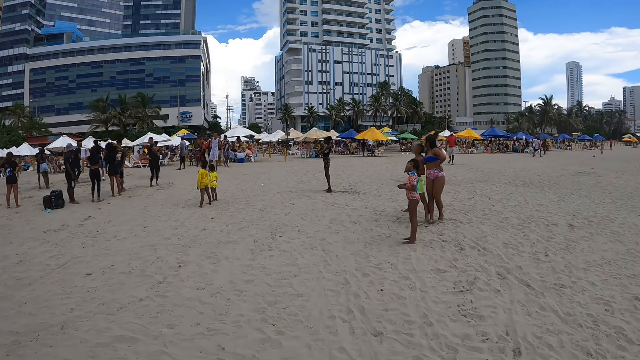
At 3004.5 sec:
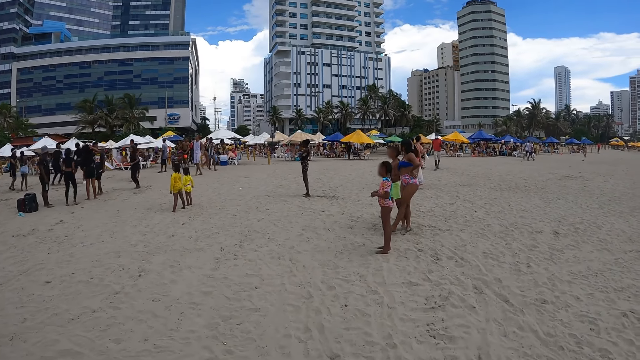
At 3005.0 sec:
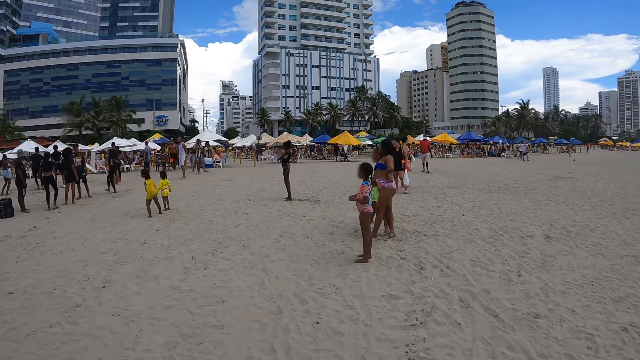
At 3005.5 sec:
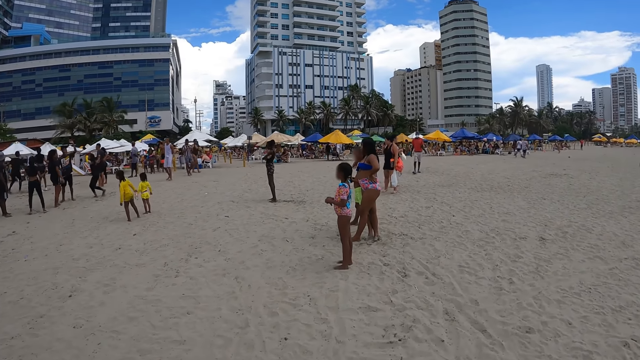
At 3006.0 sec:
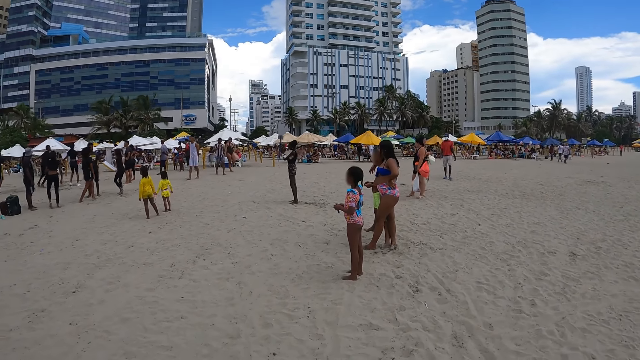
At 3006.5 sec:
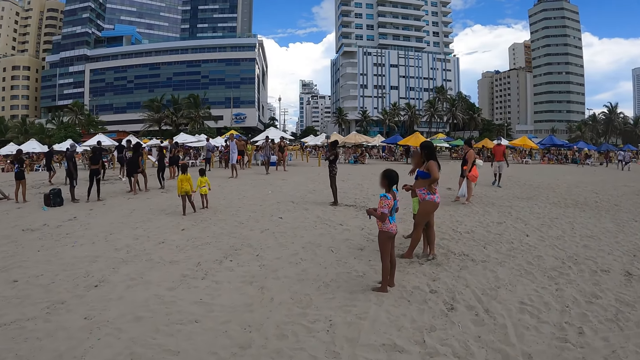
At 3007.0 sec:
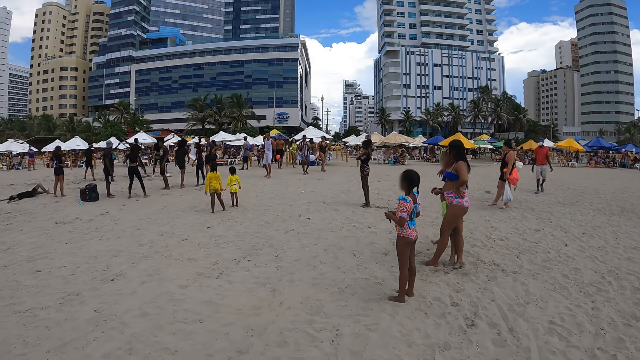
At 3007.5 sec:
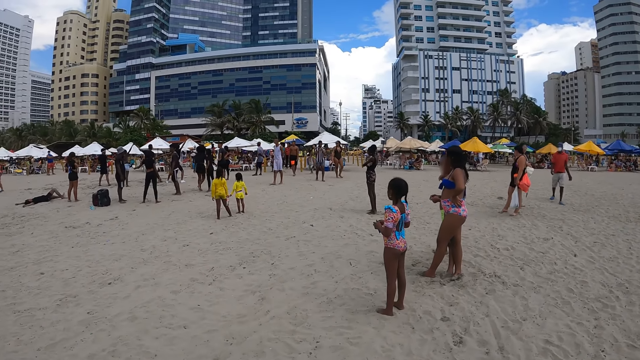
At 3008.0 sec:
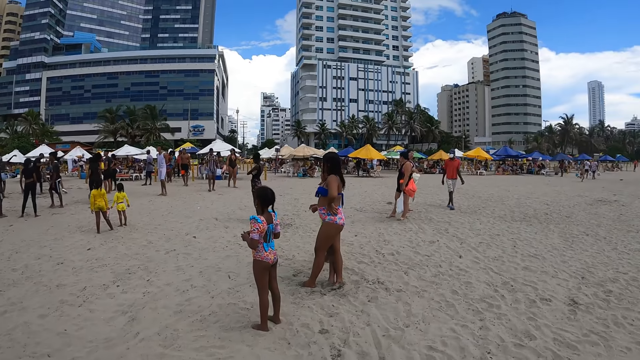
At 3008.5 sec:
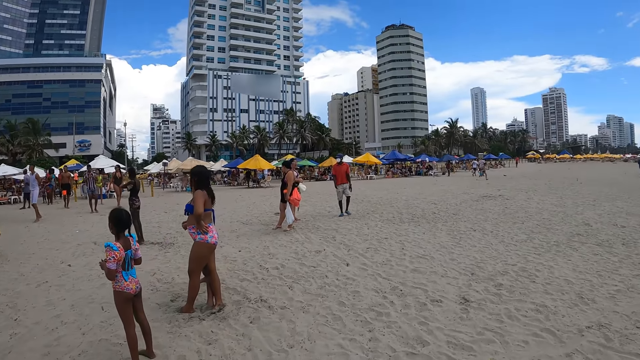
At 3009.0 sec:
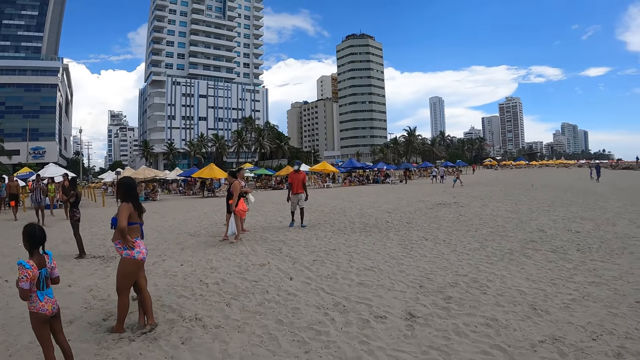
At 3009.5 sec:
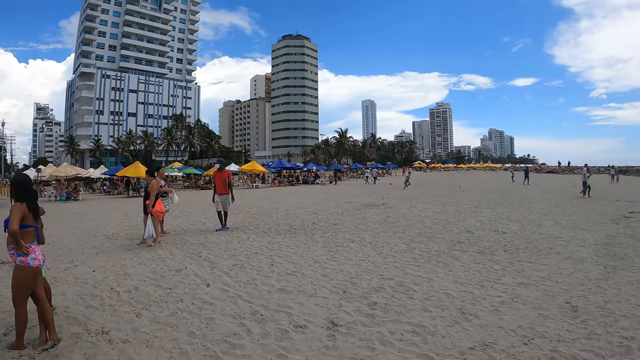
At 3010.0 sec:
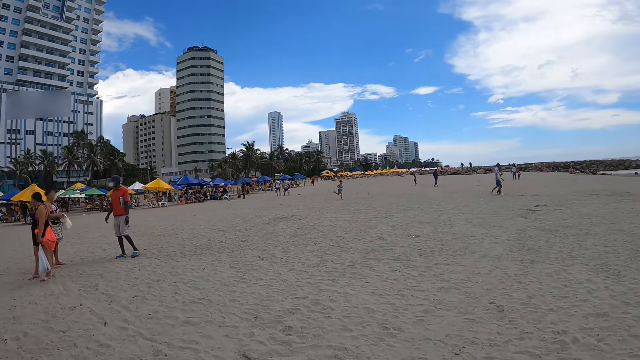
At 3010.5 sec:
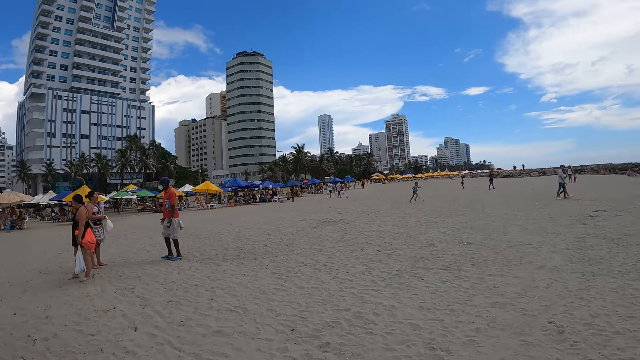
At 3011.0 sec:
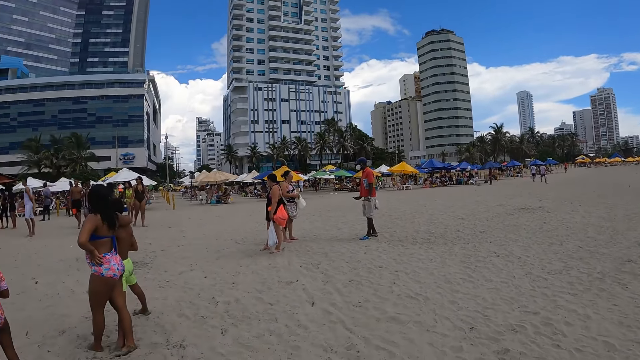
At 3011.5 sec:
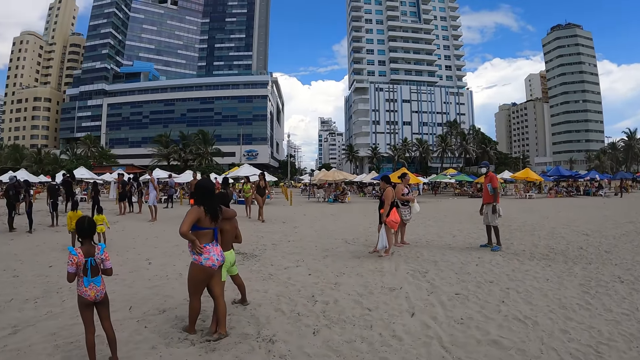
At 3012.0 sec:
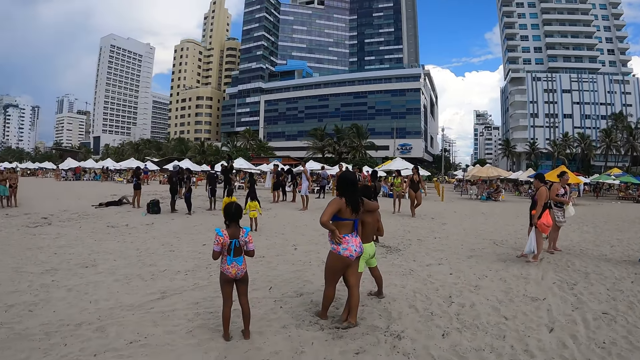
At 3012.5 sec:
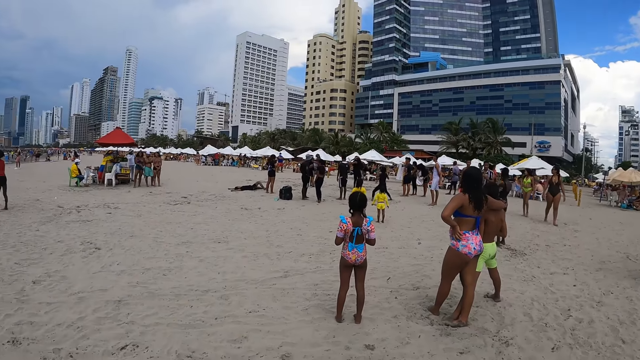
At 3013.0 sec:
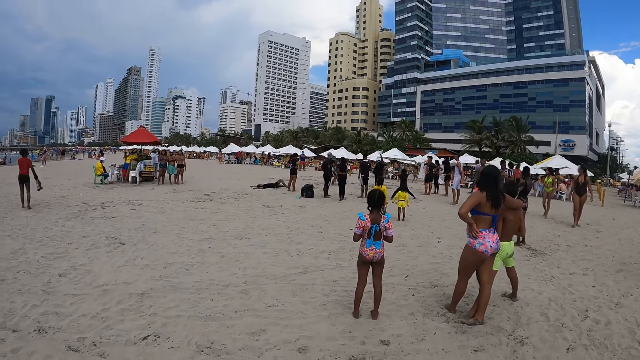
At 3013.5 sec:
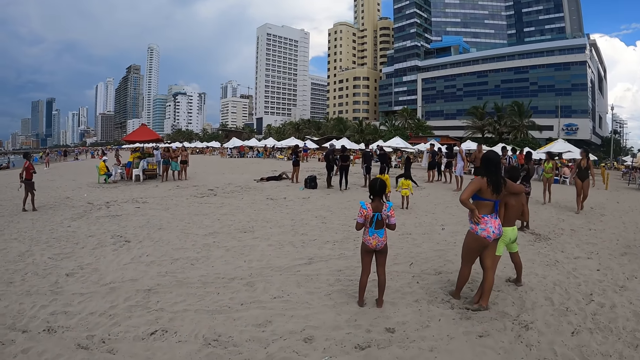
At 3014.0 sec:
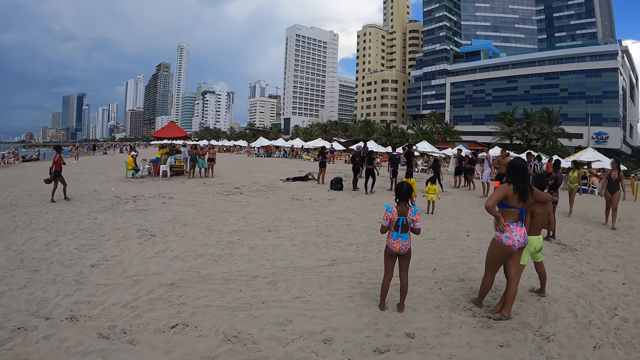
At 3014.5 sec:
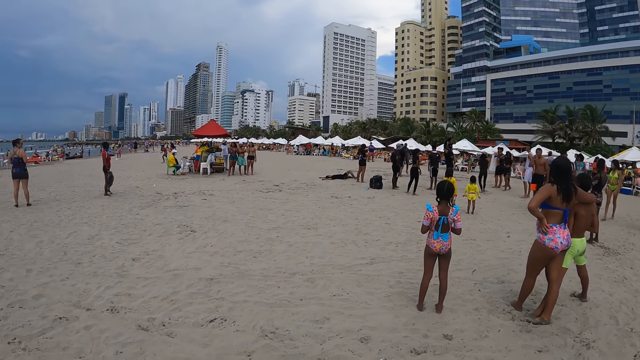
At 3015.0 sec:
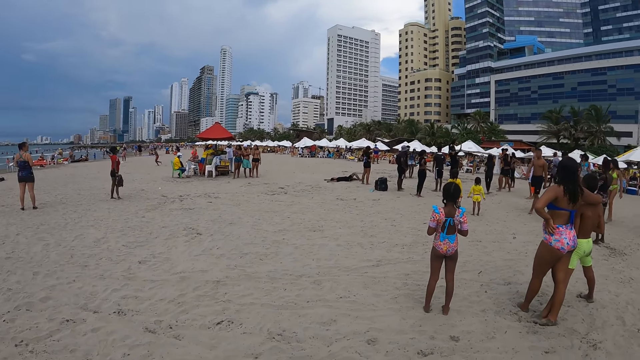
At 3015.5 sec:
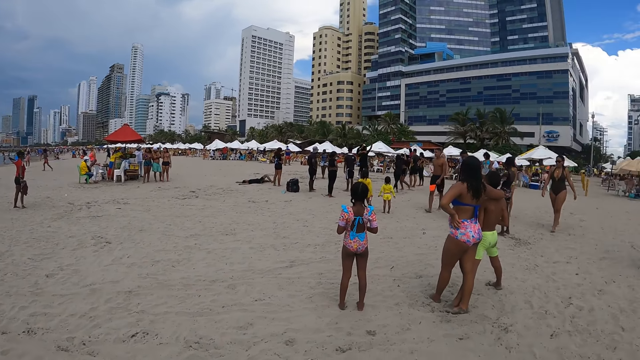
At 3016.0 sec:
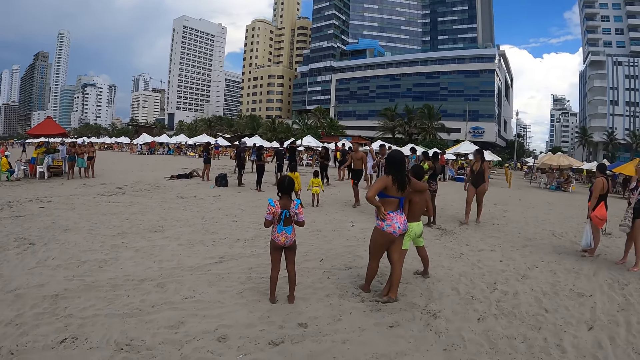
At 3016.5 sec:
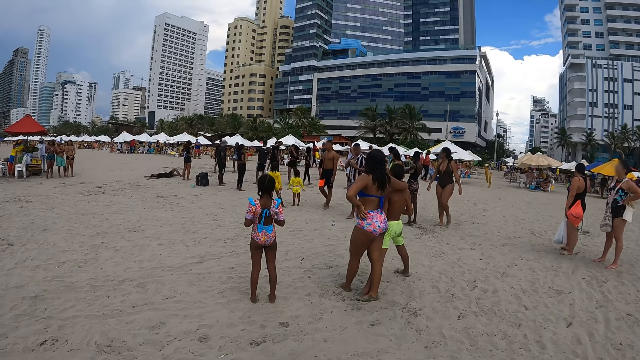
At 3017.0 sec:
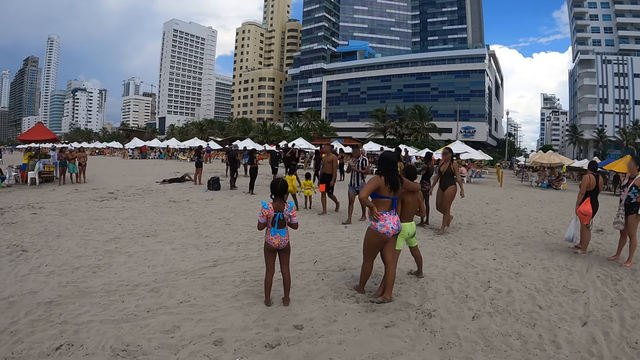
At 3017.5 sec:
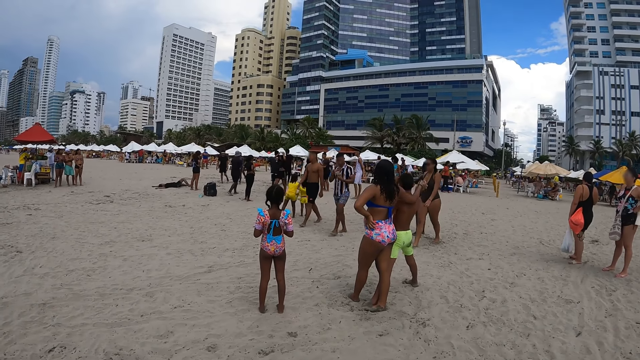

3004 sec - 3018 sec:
A lady stands at the beach with a child and another child. The camera wearer moves around the beach. They stand on the beach. They look around the beach.

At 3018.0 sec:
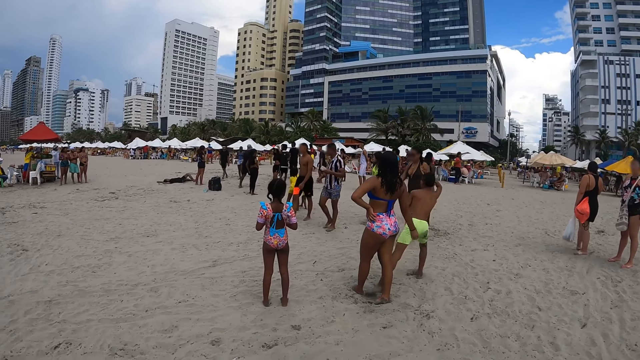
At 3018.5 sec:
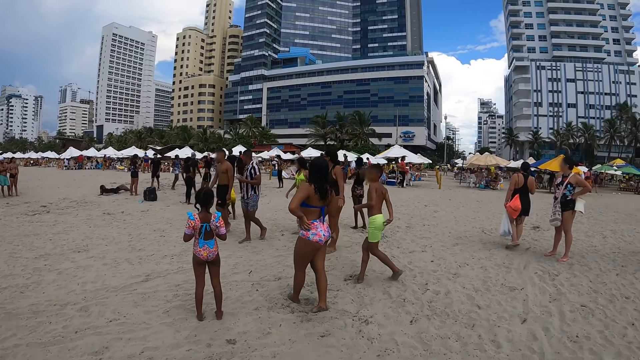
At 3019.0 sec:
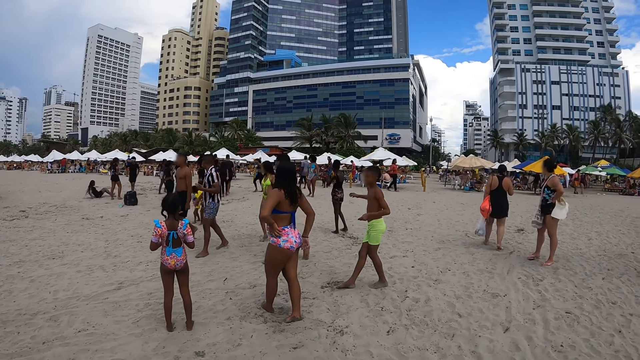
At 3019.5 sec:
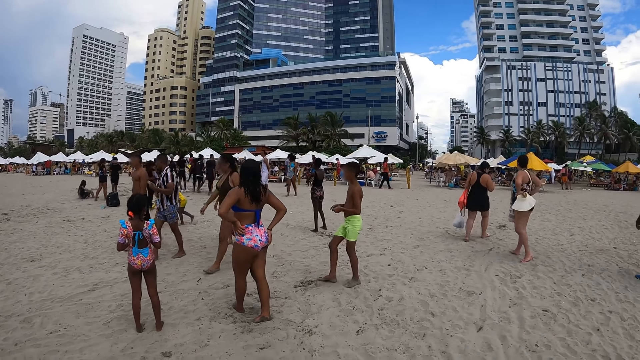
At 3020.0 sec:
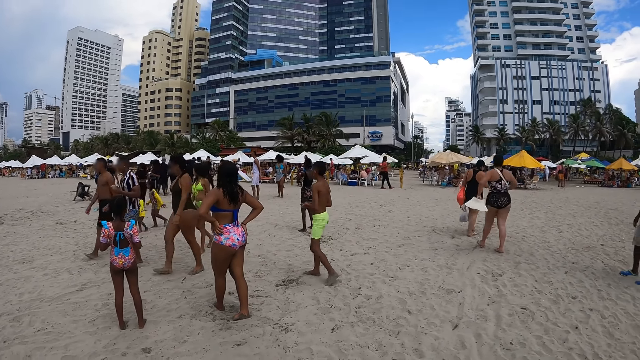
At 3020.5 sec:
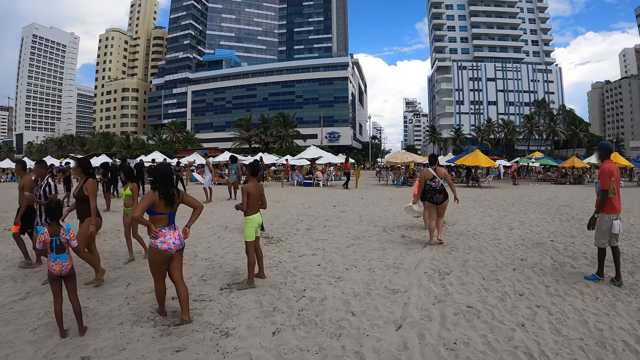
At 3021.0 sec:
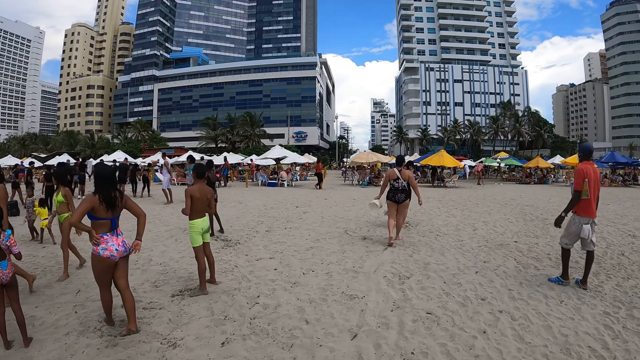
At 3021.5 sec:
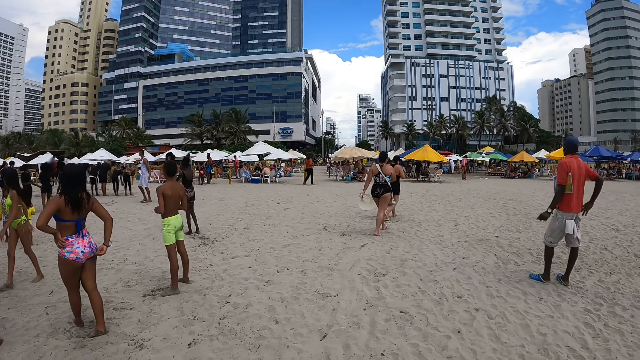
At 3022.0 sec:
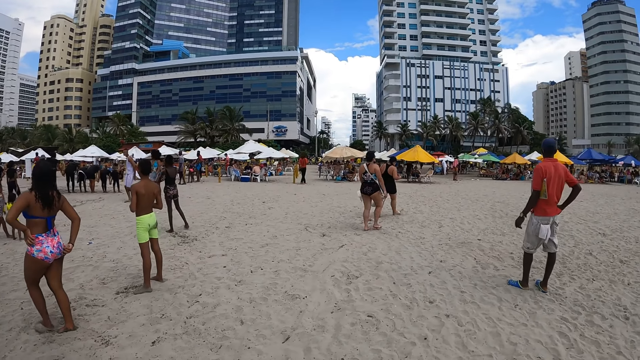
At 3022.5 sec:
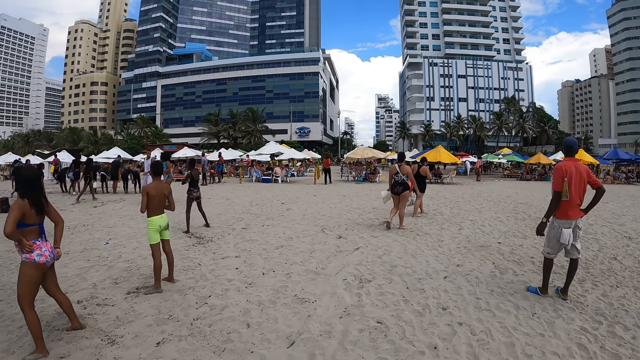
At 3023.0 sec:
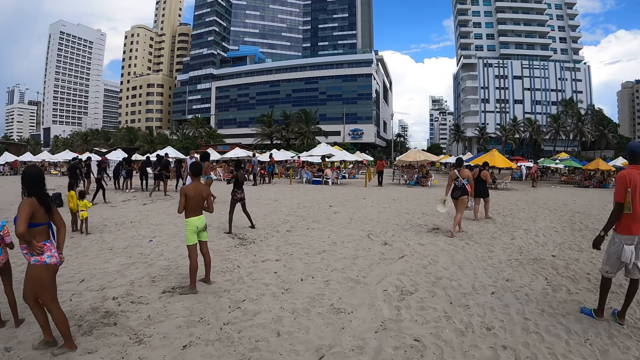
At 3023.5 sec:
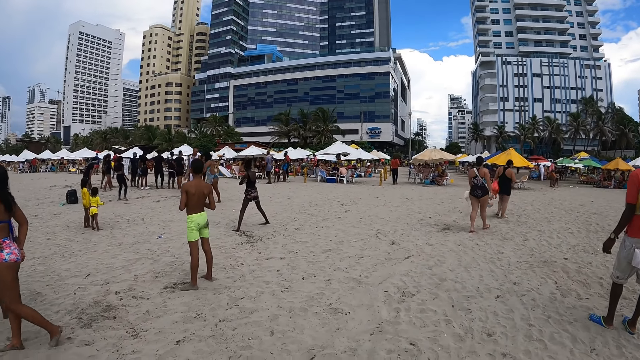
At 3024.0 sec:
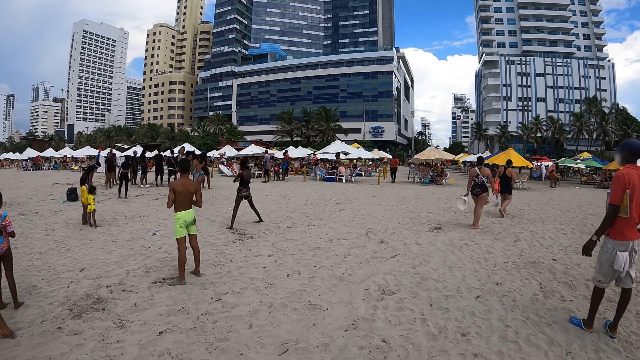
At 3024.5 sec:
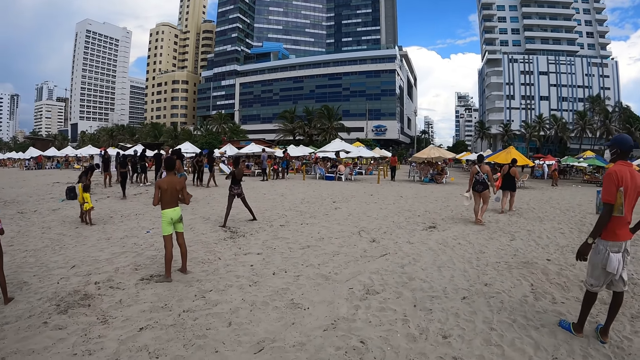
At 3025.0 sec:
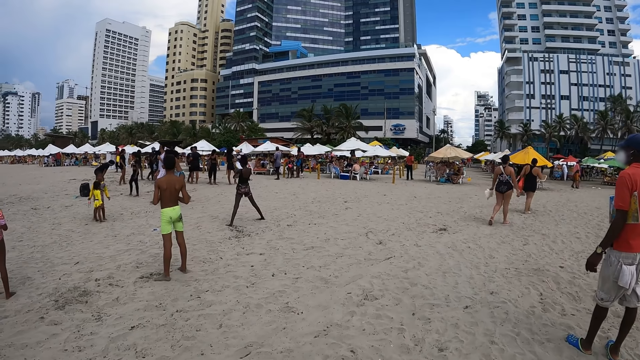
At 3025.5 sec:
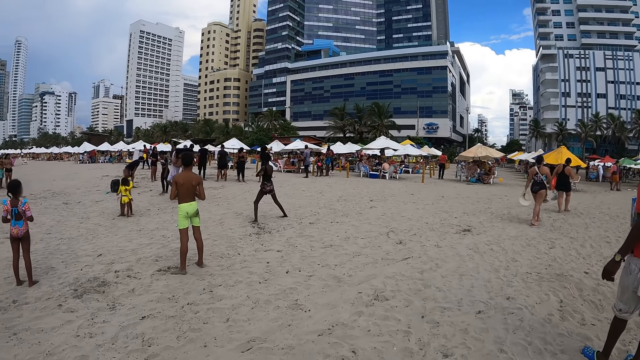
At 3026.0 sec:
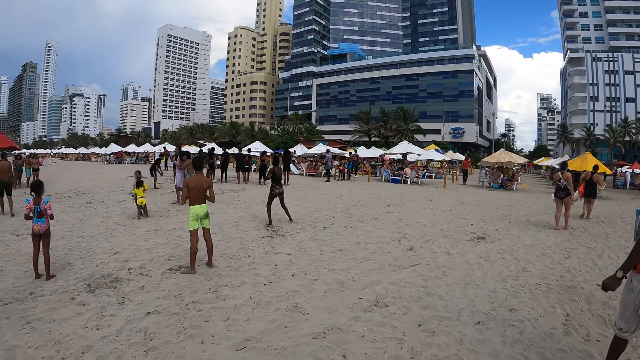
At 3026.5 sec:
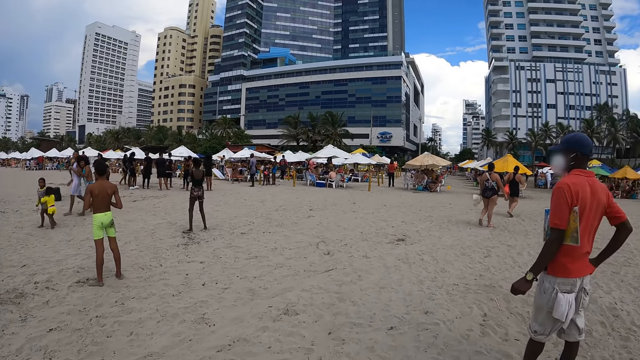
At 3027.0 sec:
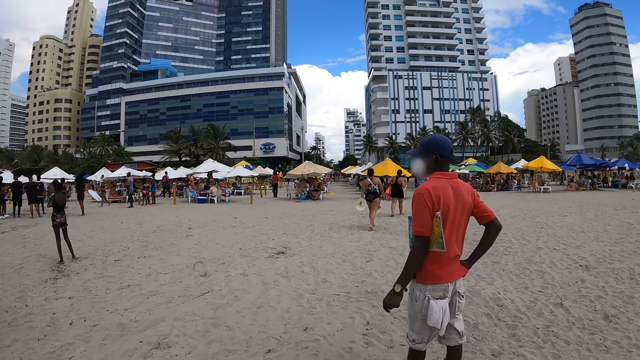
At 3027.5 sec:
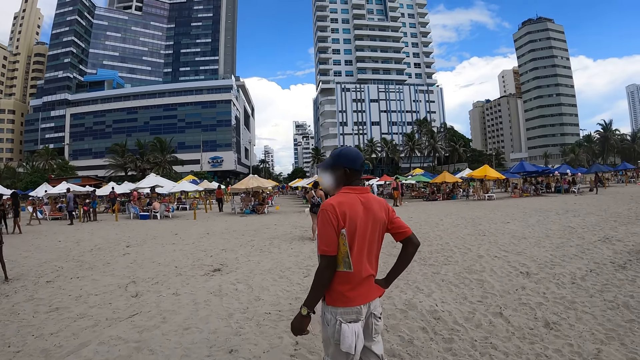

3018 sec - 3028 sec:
A child moves around the beach. A man stands at the beach and holds his waist. The camera wearer moves around the beach.
